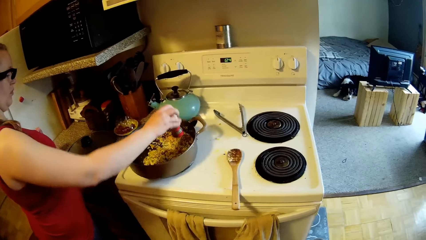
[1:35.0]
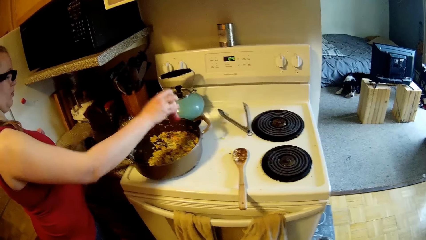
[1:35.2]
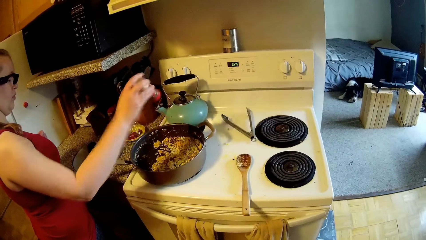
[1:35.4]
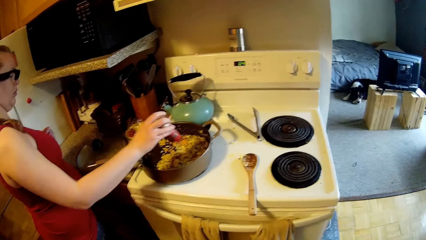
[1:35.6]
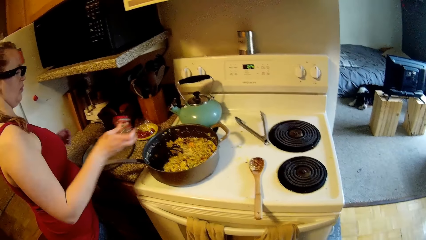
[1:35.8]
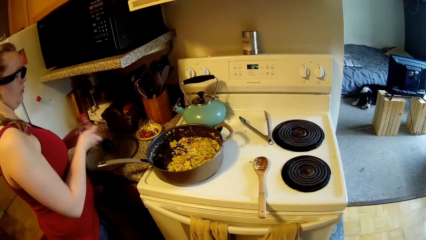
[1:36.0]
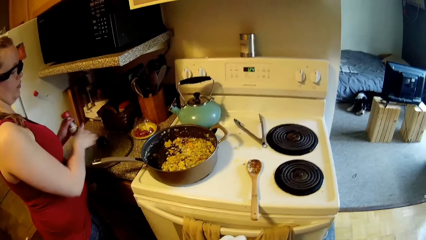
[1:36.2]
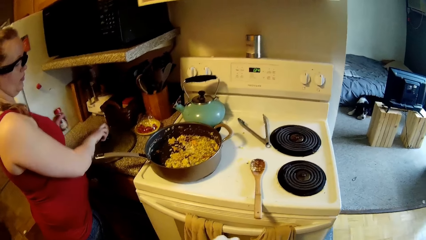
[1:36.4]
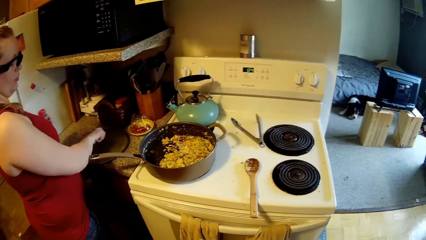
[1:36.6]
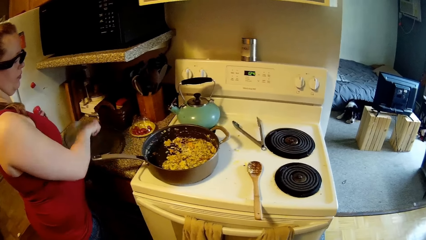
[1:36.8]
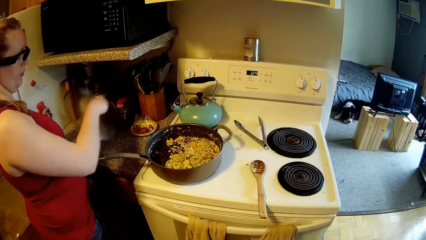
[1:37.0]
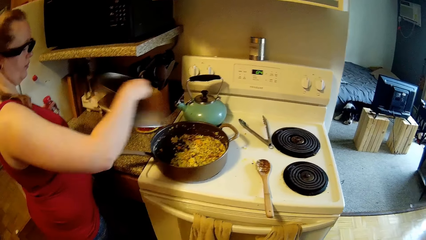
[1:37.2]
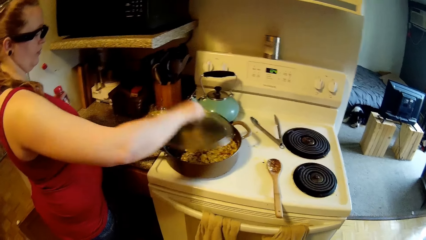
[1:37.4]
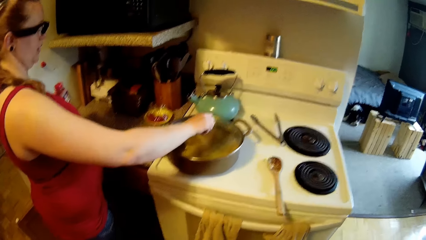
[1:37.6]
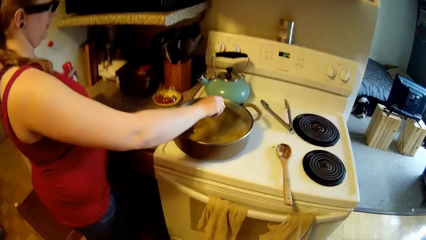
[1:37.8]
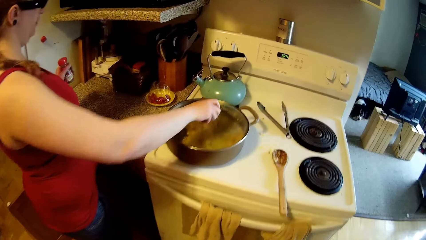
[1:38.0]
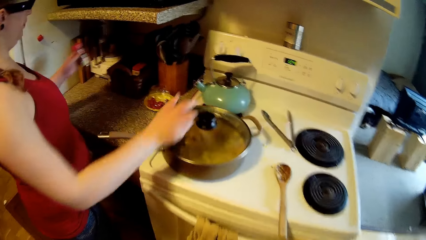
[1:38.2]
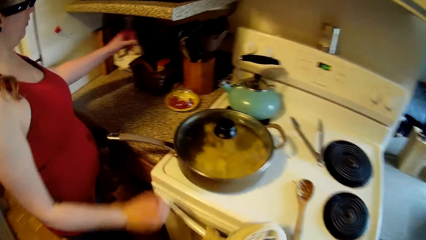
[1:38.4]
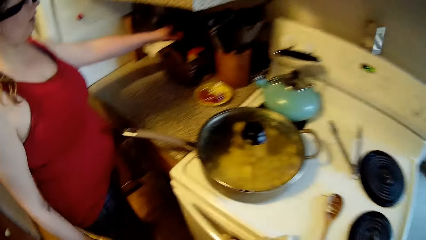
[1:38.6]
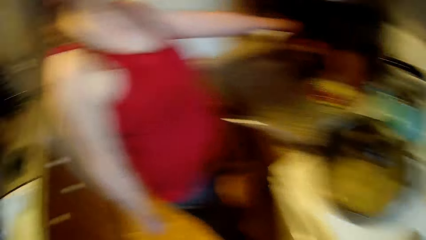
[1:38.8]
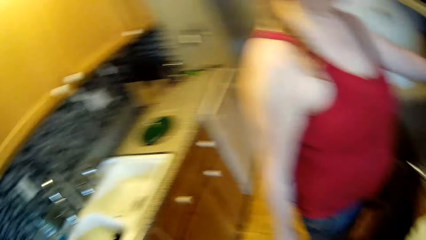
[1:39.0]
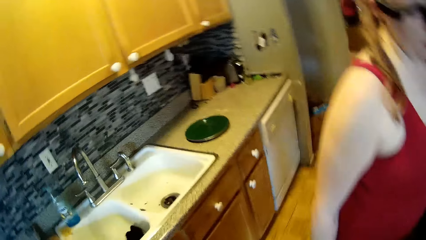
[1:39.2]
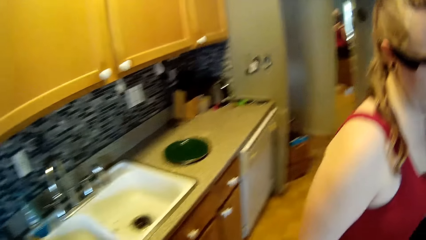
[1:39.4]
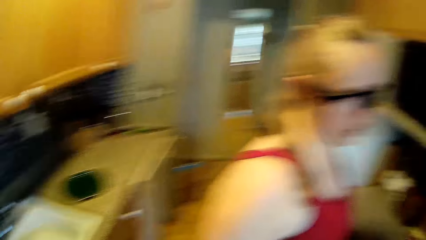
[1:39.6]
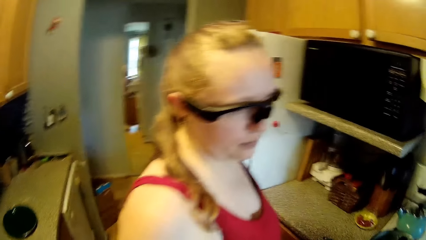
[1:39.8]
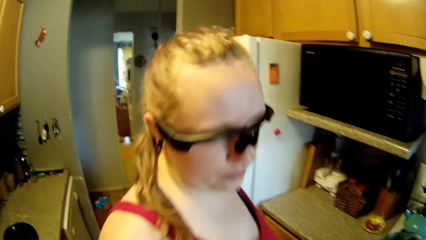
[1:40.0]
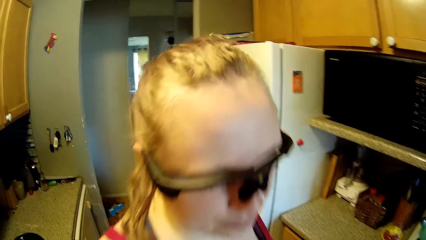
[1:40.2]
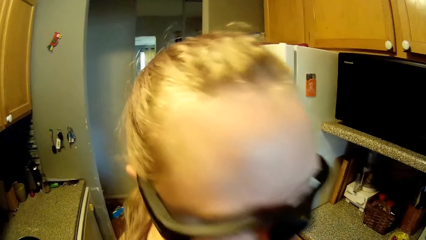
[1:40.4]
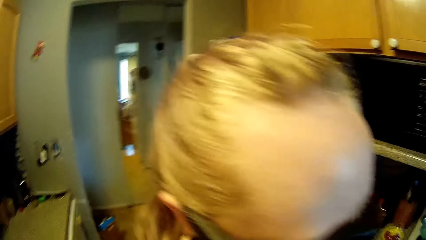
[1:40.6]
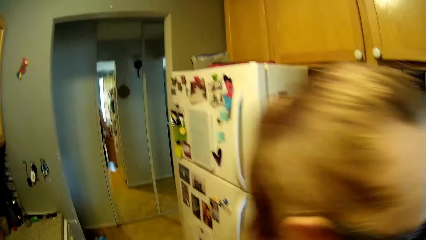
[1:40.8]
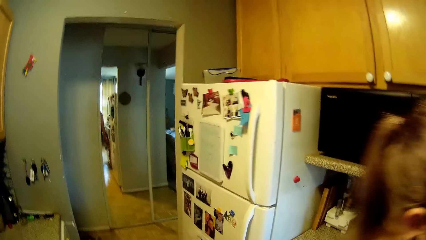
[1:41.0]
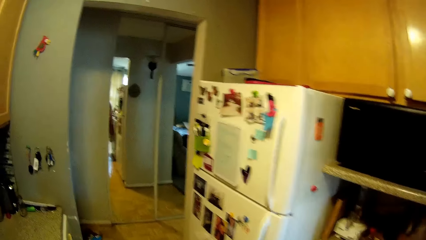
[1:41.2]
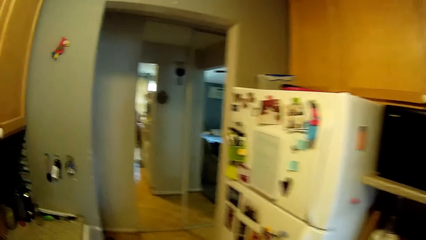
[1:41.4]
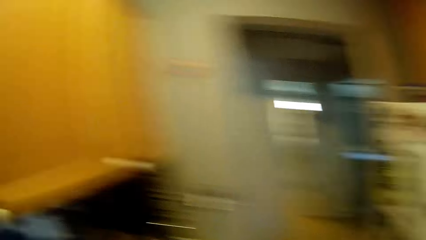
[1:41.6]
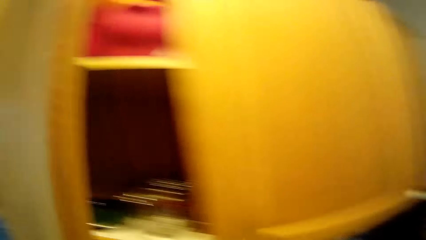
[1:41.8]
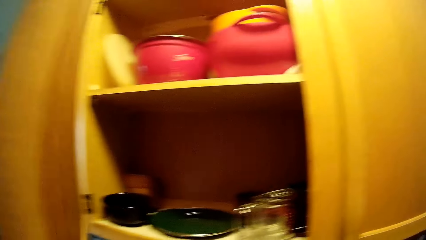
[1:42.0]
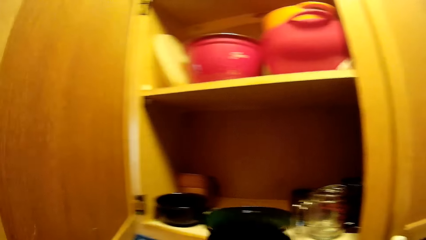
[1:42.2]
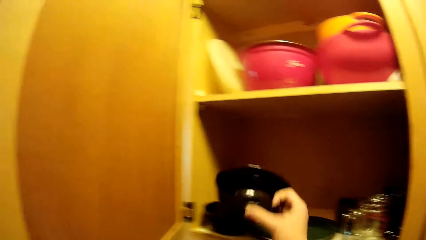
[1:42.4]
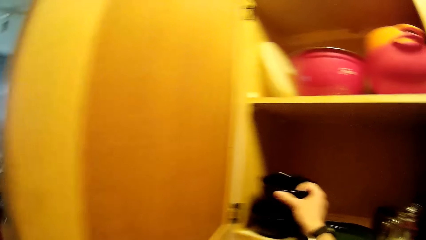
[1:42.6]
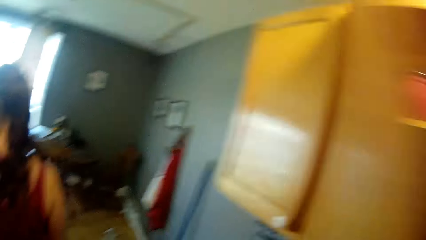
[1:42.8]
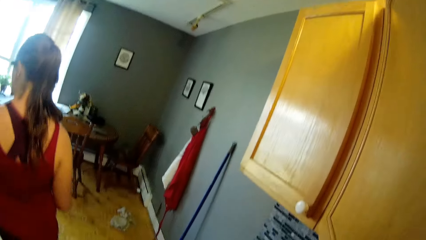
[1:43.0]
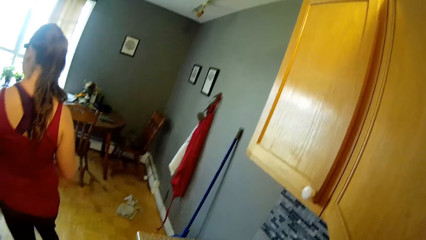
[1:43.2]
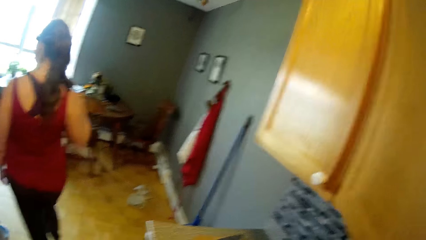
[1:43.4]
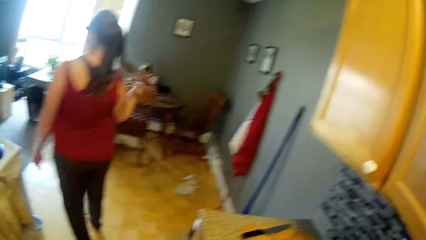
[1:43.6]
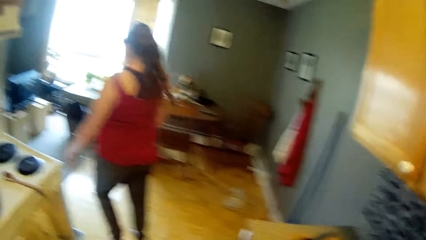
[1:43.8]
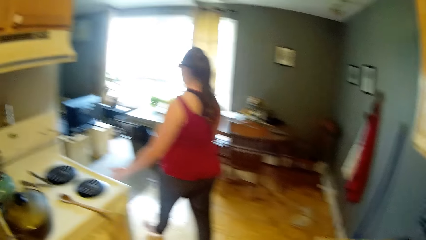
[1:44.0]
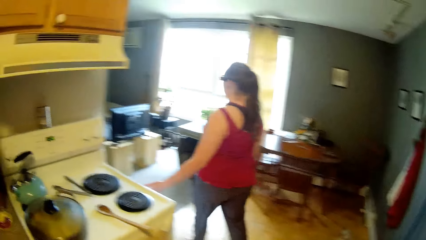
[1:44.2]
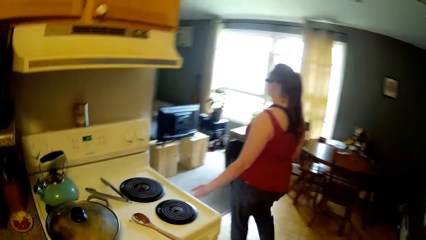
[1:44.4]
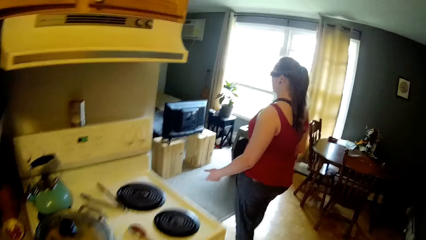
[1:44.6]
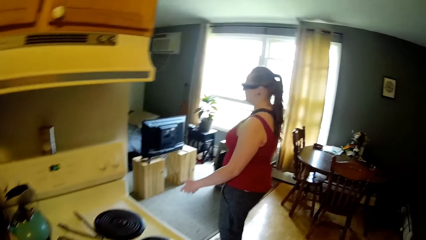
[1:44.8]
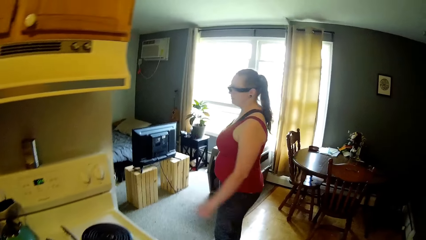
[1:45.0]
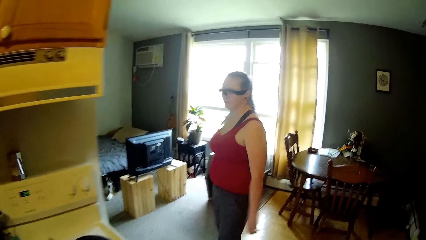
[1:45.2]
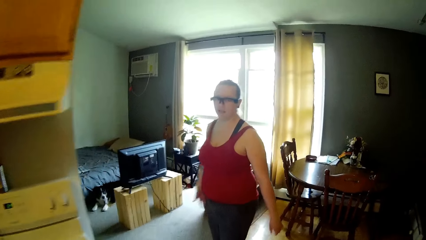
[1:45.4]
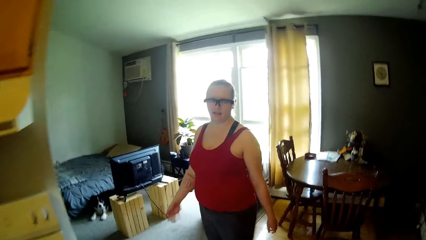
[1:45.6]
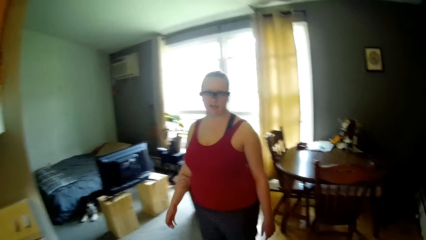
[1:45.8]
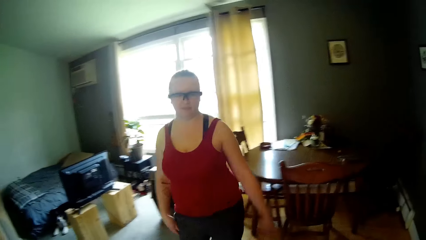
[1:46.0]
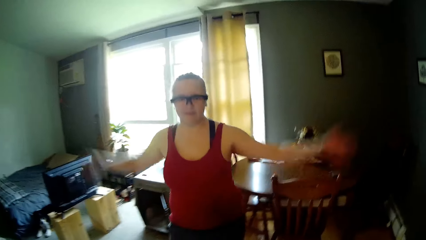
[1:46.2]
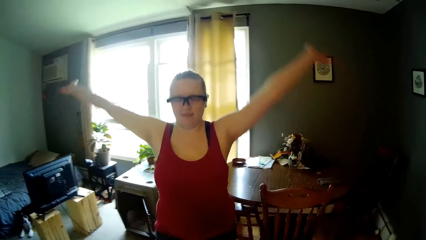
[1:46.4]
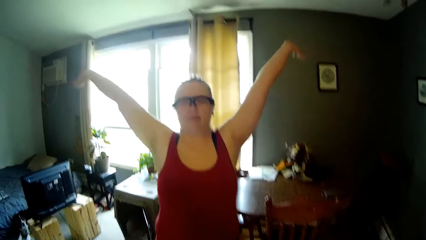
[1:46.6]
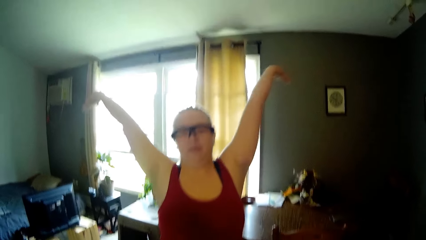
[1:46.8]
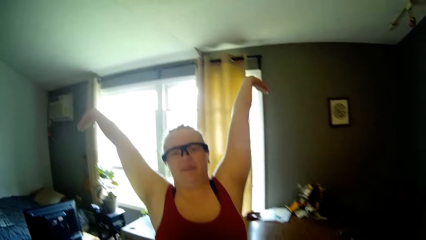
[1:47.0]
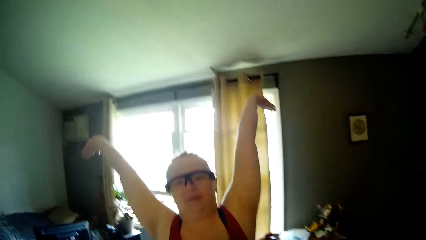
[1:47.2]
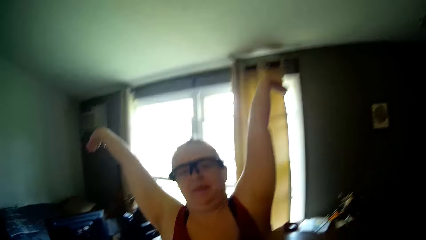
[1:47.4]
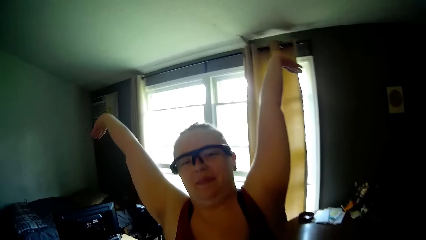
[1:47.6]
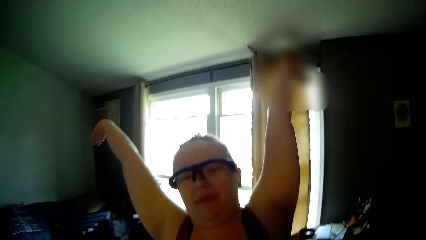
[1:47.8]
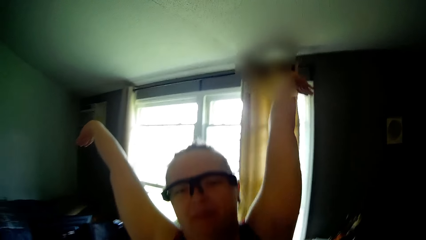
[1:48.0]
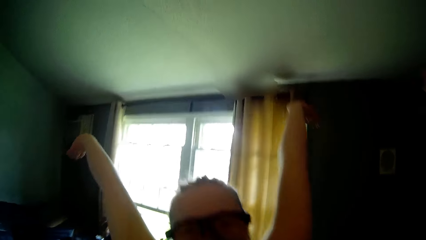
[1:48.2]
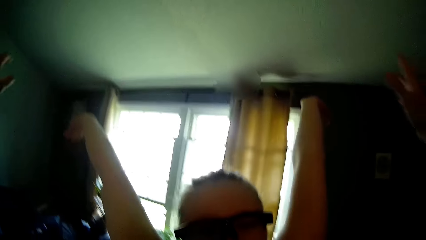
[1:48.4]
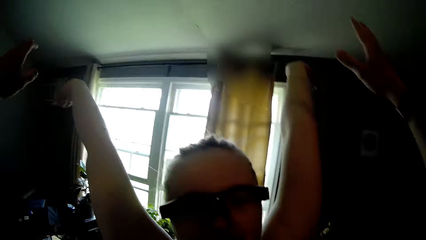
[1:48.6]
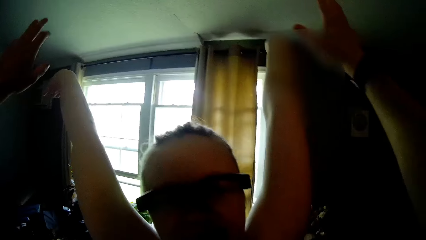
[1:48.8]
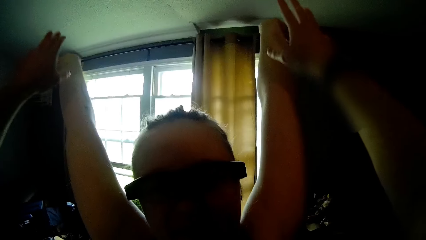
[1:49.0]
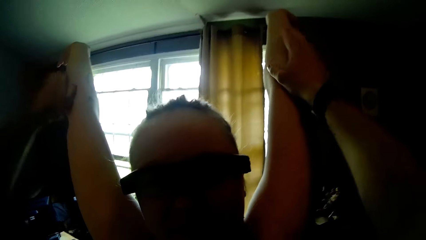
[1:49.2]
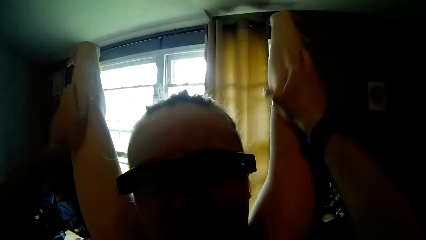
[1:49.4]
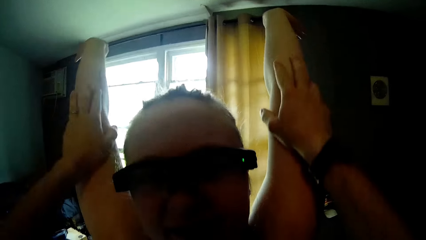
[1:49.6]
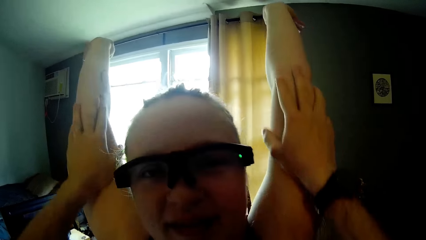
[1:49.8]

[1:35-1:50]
The woman picks the cover from the countertop with her right hand. The woman covers the pan with the cover. The woman keeps the spice container in a rack with her left hand. The camera wearer opens a cabinet in the kitchen with his left hand. He keeps the bowl inside the cabinet. The woman walks into the dining room. The camera wearer walks into the dining room. The woman raises her two hands. The camera wearer rubs his hands on the hands of the woman.
